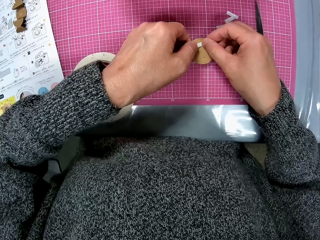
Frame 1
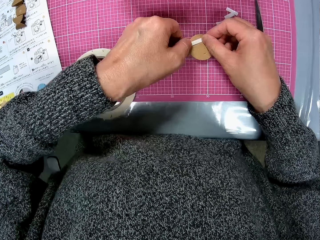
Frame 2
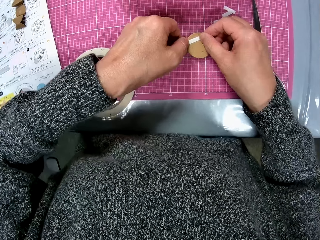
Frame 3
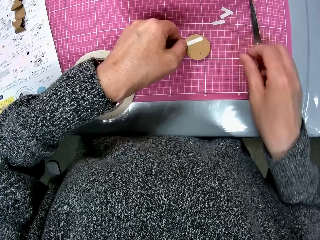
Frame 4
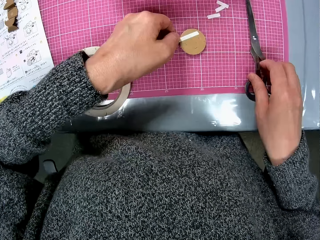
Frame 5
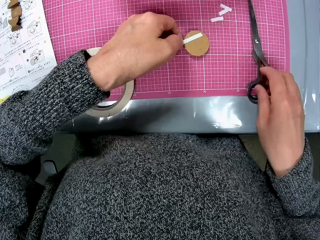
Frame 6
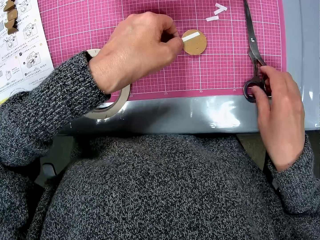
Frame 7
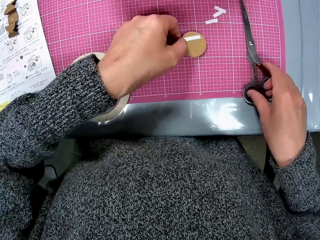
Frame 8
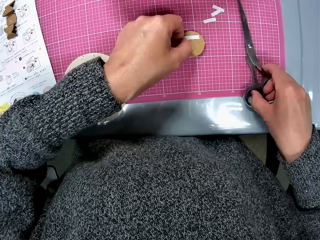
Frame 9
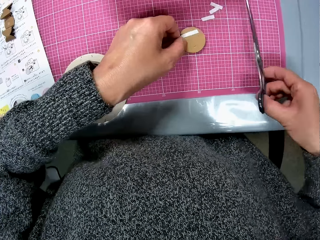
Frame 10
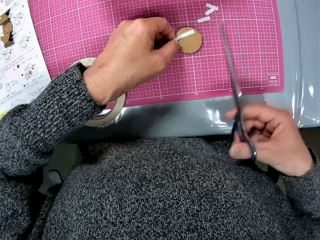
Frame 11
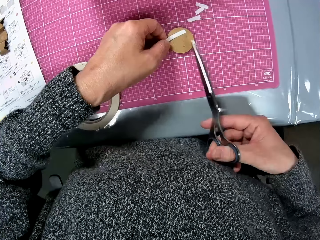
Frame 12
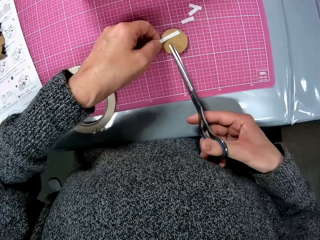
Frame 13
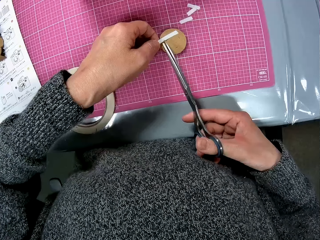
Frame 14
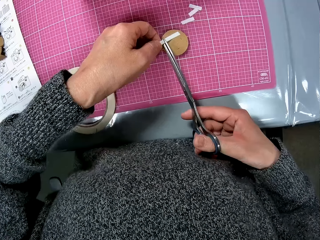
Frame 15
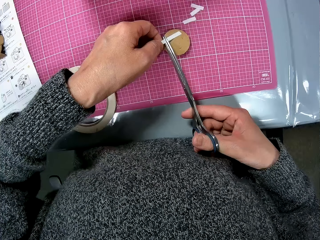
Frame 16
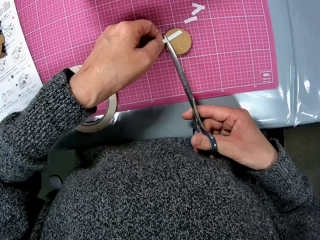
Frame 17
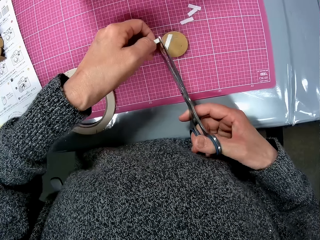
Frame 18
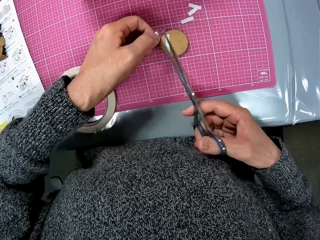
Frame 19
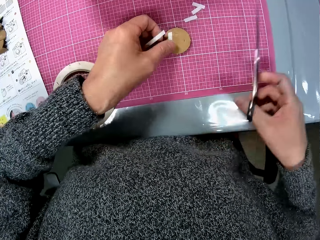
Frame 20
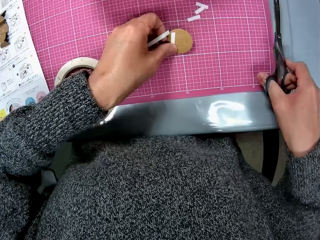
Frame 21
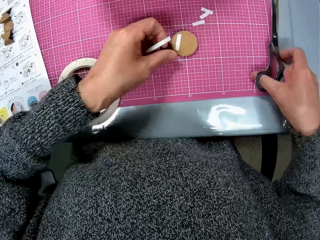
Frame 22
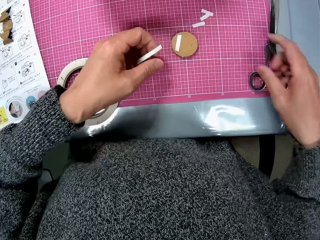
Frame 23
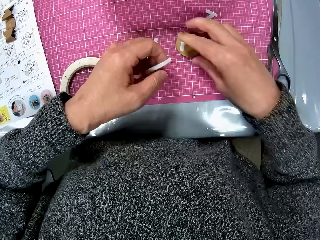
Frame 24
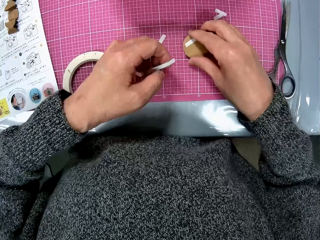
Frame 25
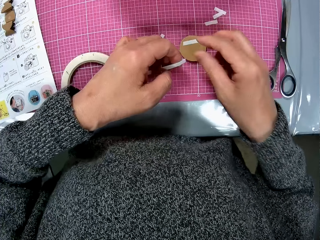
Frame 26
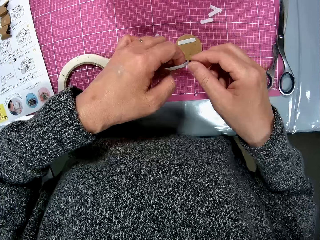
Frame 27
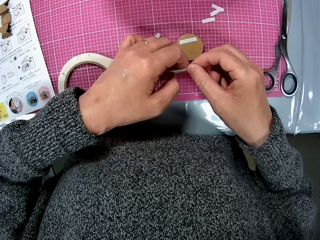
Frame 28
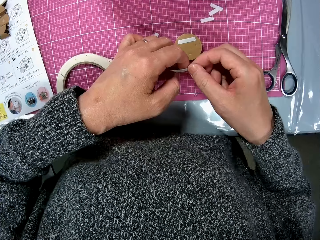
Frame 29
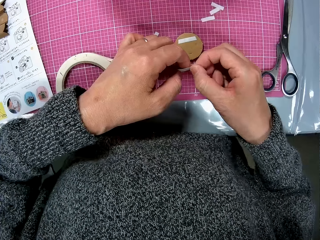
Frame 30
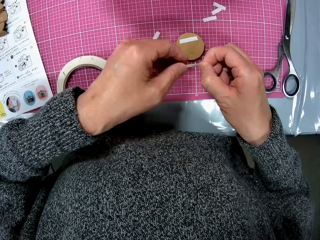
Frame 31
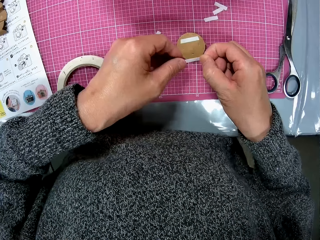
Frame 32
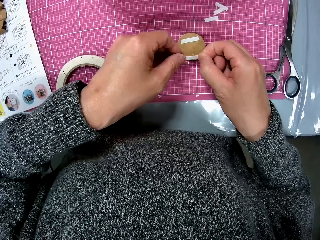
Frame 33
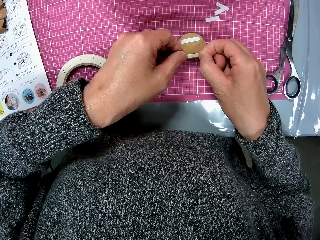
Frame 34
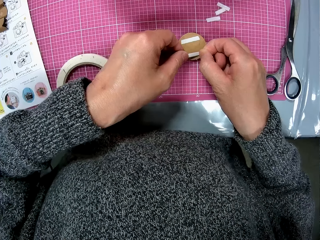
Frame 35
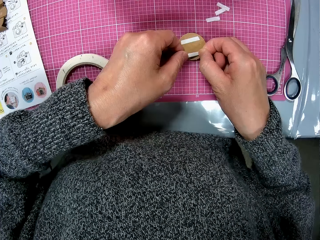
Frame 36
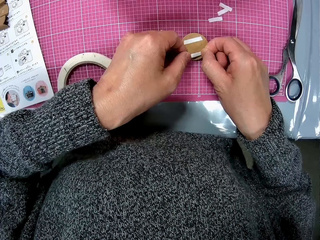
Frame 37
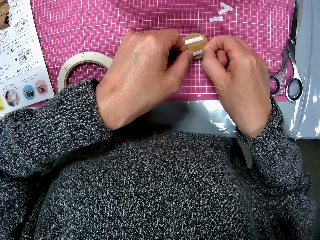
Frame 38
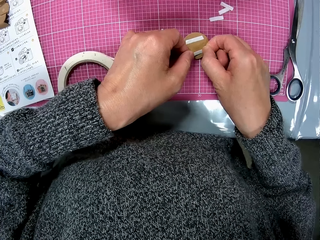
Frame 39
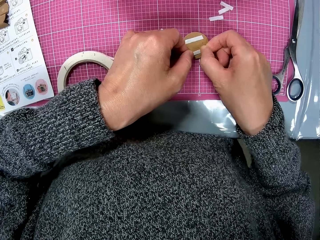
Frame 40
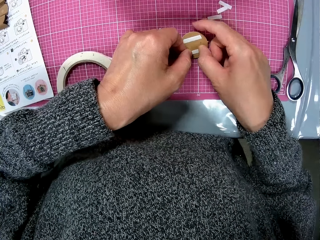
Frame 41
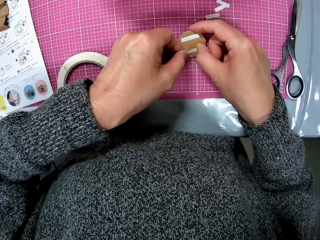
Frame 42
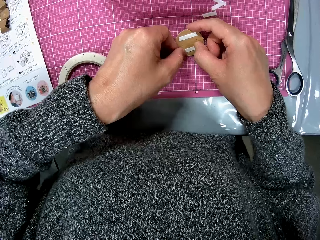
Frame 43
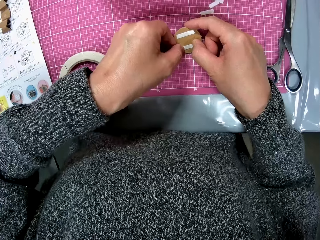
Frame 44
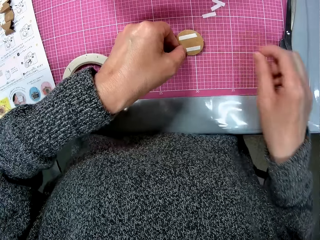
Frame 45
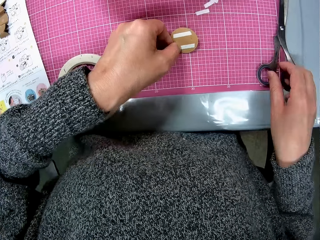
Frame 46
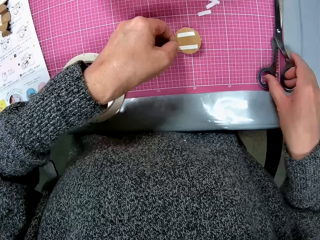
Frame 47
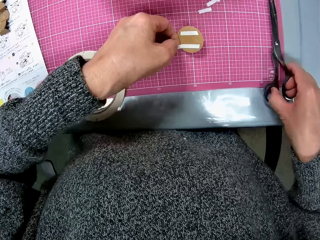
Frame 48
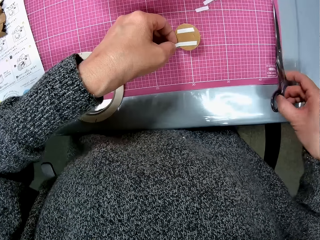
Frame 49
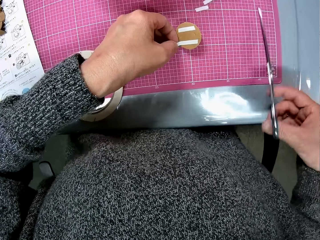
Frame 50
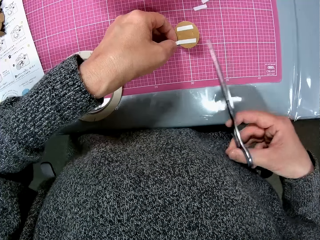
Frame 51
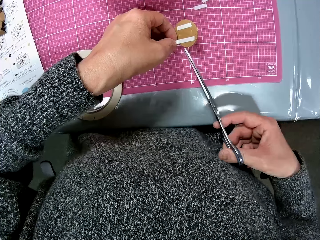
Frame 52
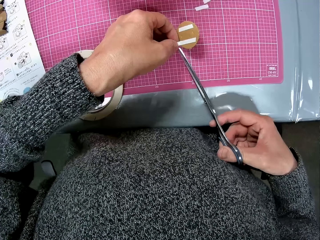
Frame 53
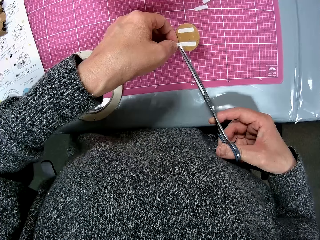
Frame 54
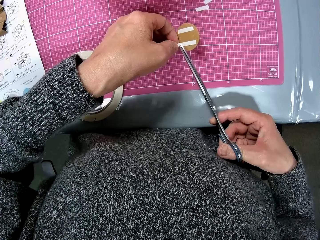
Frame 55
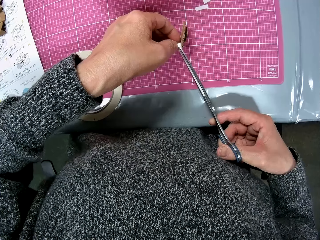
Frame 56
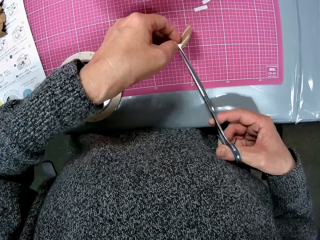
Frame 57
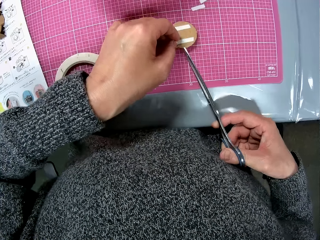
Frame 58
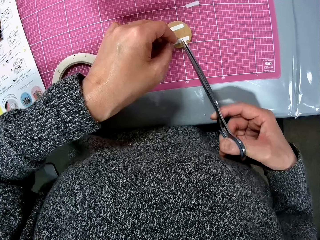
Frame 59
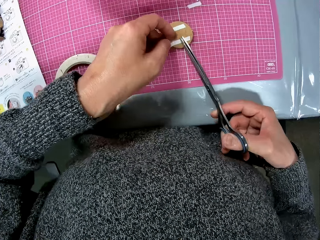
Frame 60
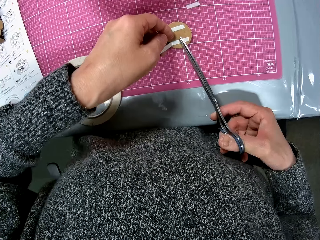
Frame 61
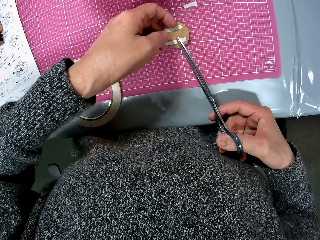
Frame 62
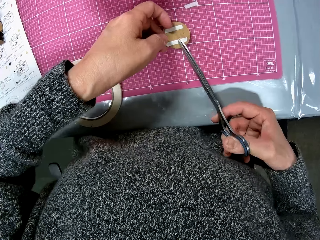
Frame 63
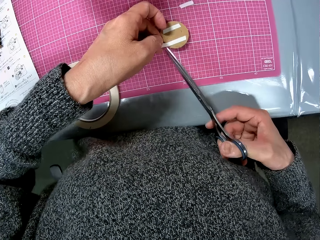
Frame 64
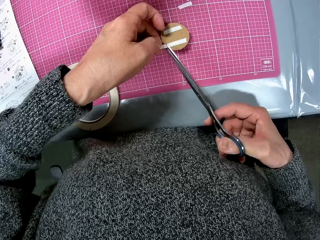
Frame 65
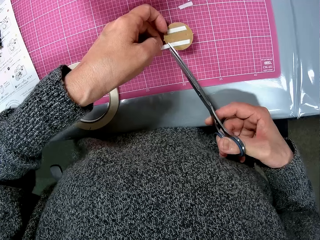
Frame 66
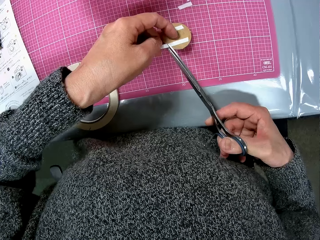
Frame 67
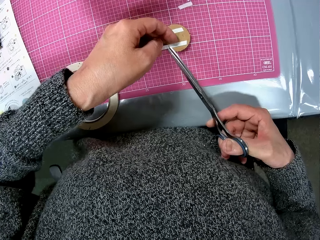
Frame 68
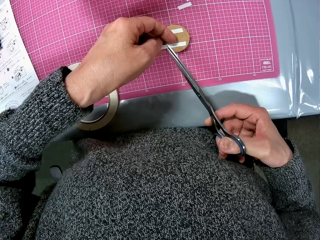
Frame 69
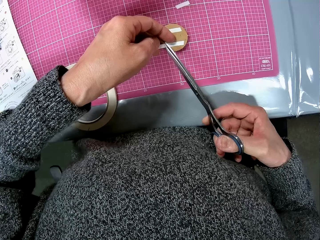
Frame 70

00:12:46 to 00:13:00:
The camera wearer picks up the pair of scissors from the cutting sheet. They cut the tape with the pair of scissors. They put the sticker down. They place the pair of scissors on the cutting sheet. They turn the attached pieces of cardboard on the cutting sheet. They pick up the piece of cardboard. They hold the sticker. They stick the tape on the attached pieces of cardboard. They pick up the pair of scissors from the cutting sheet. They cut the tape with the pair of scissors.

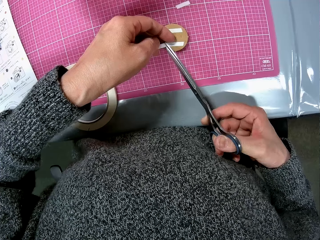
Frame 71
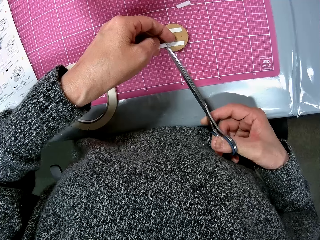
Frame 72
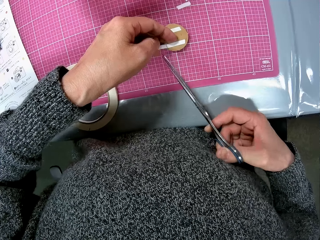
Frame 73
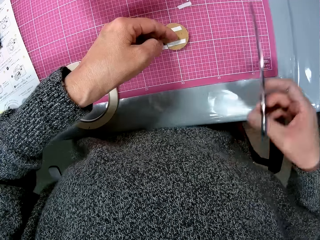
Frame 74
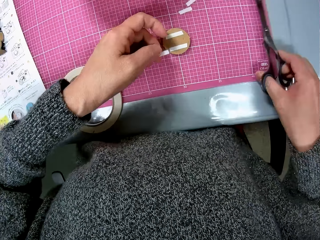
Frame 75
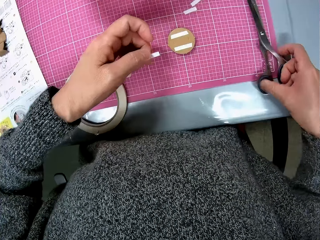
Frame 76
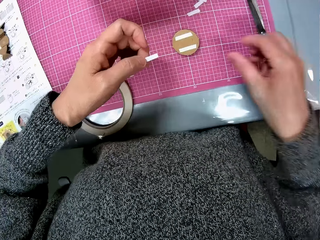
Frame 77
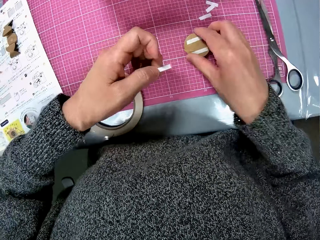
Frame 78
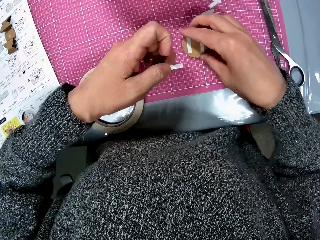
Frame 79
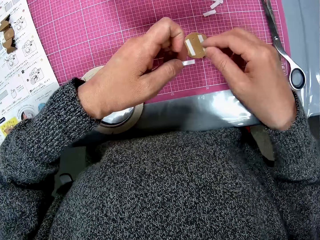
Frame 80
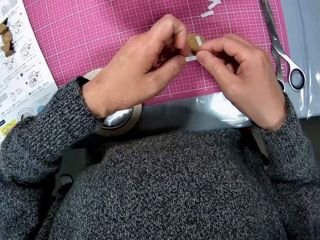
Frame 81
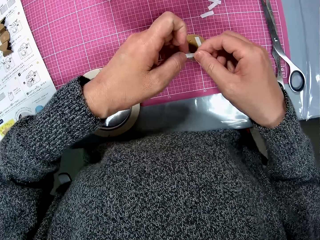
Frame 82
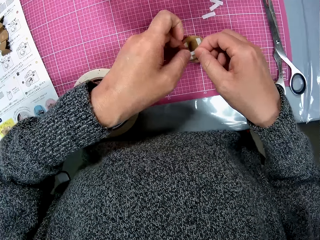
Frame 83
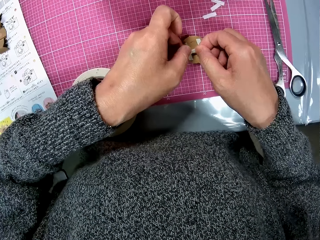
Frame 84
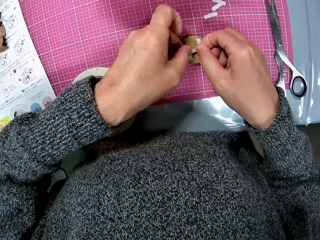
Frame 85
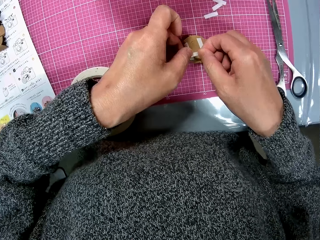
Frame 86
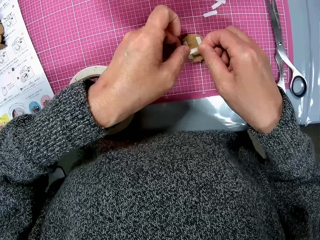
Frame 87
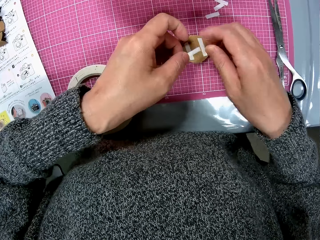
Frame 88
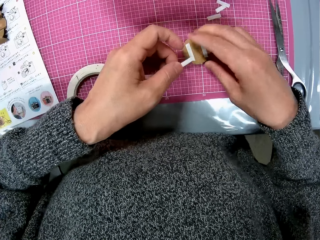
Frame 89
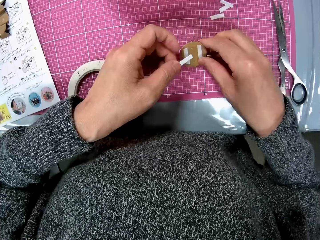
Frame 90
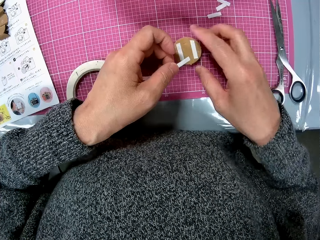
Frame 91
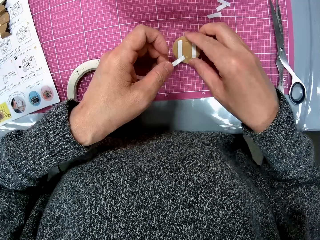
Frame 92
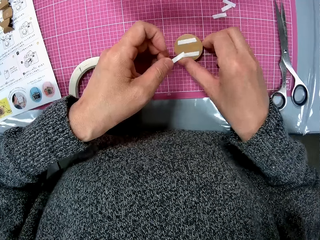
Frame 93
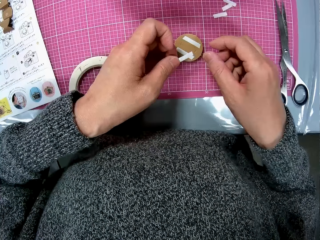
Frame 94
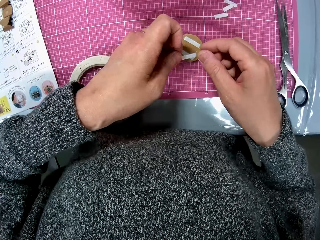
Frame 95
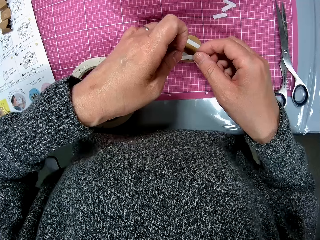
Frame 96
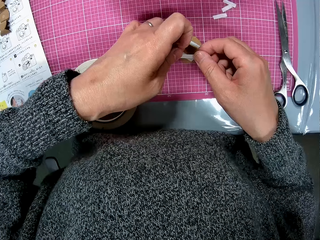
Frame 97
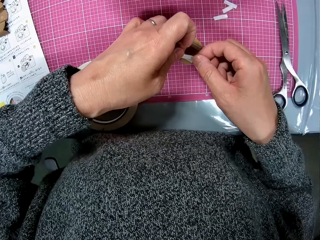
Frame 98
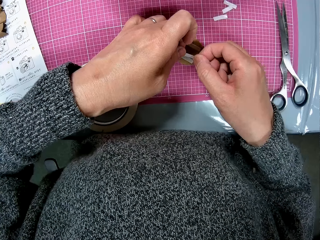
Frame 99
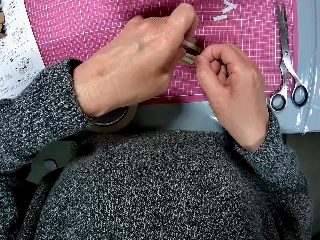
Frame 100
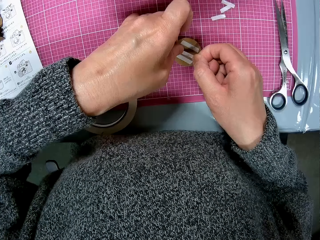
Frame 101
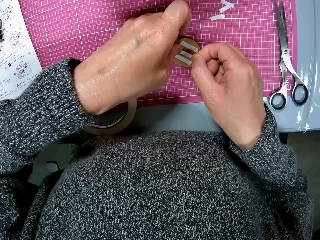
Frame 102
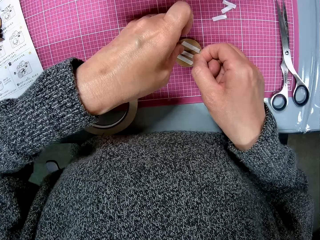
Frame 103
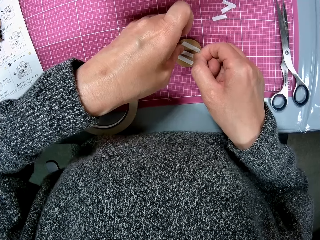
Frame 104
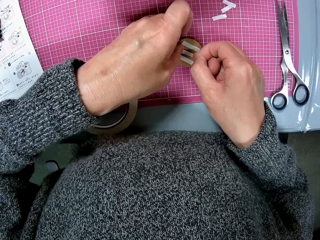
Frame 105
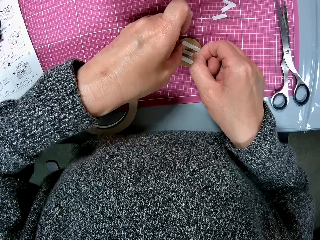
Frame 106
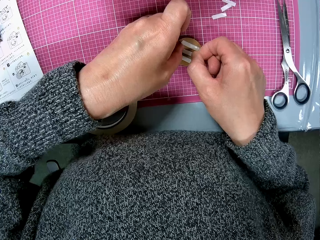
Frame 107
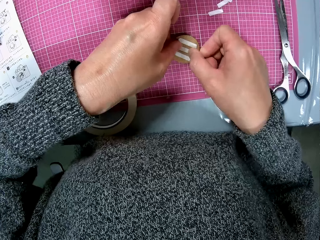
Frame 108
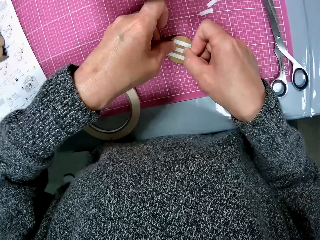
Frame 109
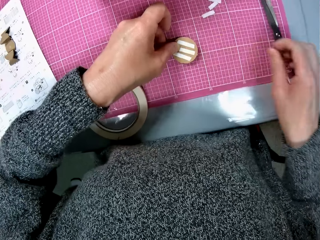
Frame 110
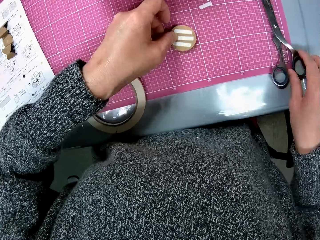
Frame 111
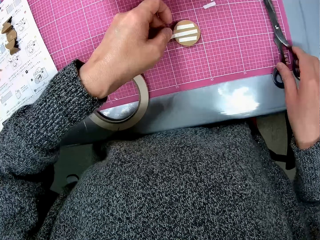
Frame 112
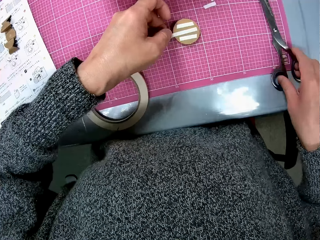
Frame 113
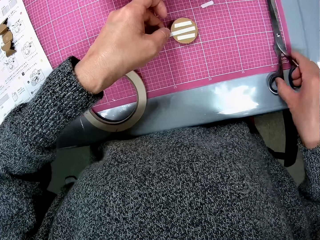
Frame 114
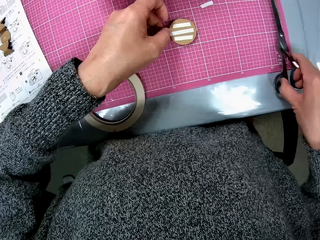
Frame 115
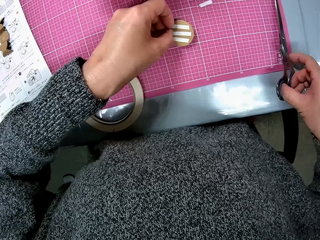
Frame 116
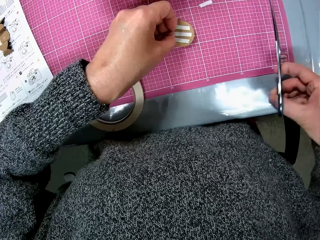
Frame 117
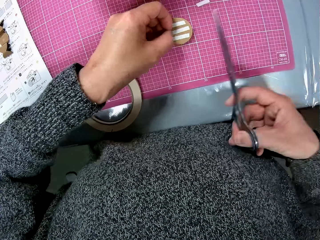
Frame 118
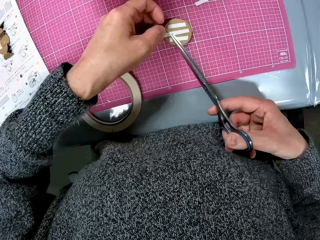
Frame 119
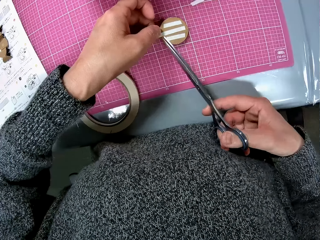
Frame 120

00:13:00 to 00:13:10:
The camera wearer puts the sticker down. They place the pair of scissors on the cutting sheet. They turn the attached pieces of cardboard on the cutting sheet. They stick the tape to the attached pieces of cardboard. They turn the attached pieces of cardboard on the cutting sheet. They adjust the piece of cardboard. They stick the tape to the attached pieces of cardboard. They pick up the pair of scissors from the cutting sheet.
